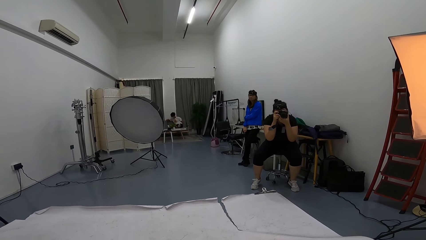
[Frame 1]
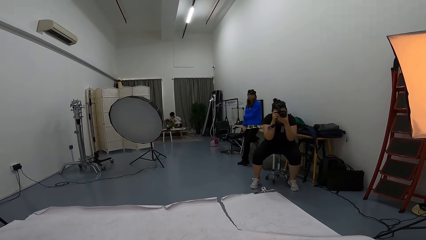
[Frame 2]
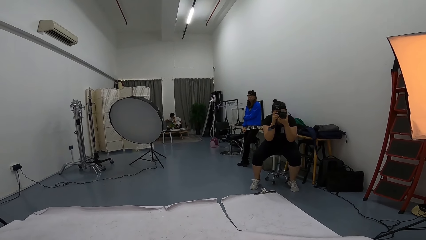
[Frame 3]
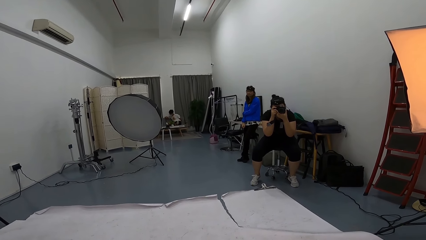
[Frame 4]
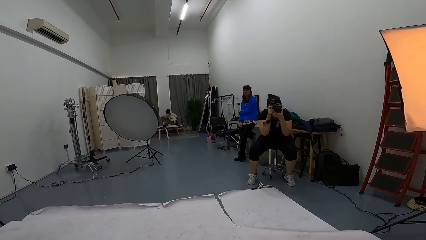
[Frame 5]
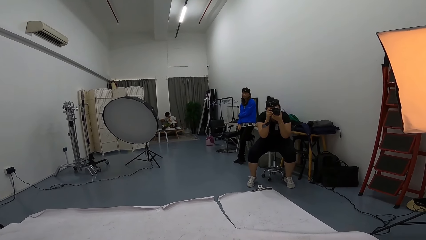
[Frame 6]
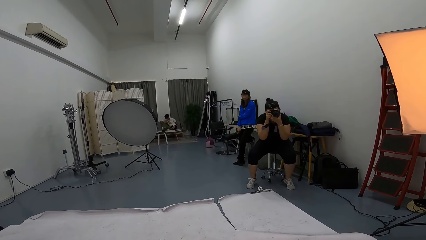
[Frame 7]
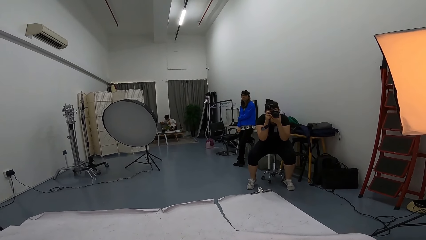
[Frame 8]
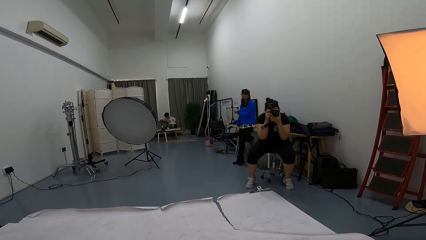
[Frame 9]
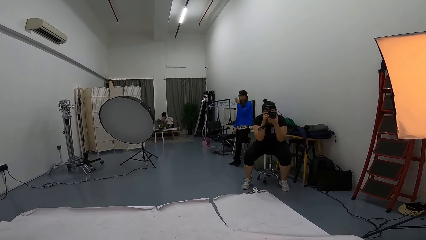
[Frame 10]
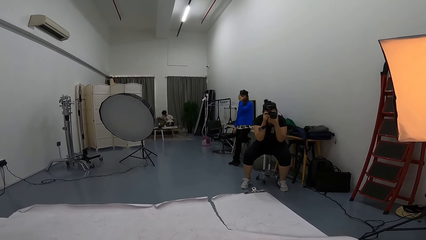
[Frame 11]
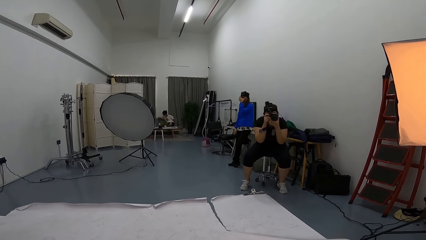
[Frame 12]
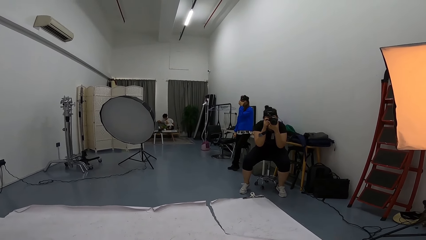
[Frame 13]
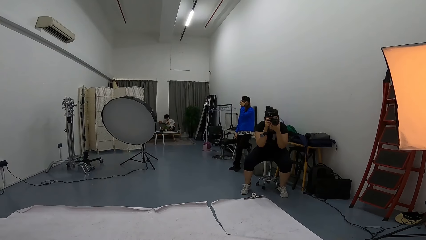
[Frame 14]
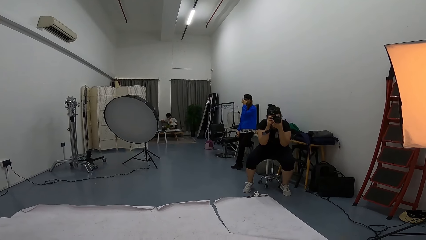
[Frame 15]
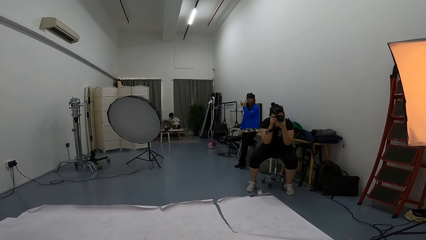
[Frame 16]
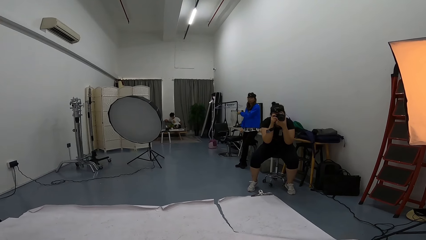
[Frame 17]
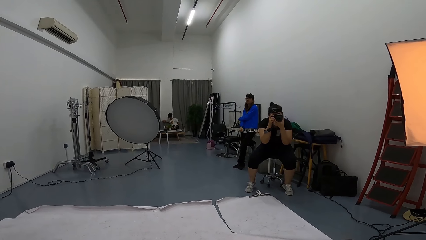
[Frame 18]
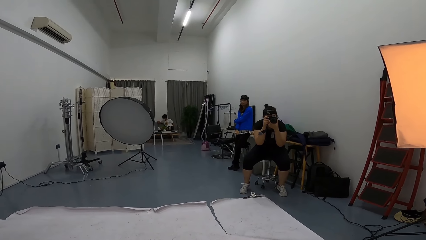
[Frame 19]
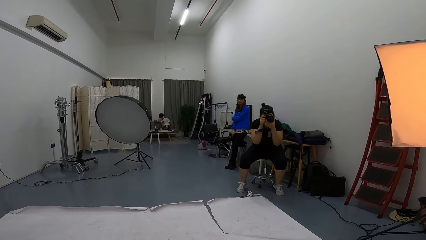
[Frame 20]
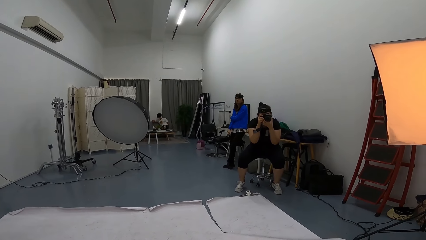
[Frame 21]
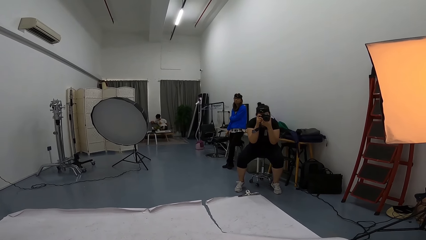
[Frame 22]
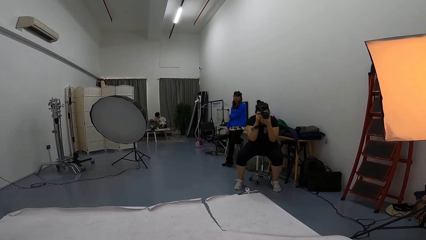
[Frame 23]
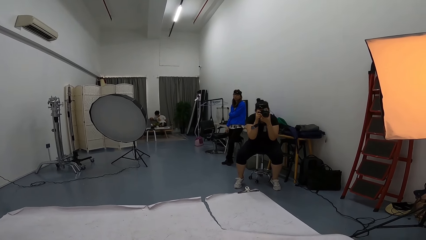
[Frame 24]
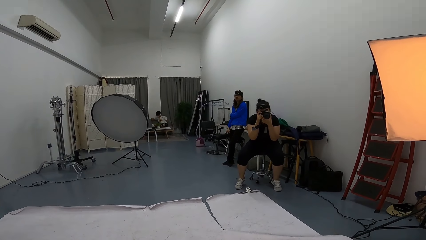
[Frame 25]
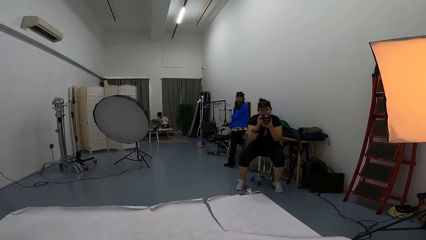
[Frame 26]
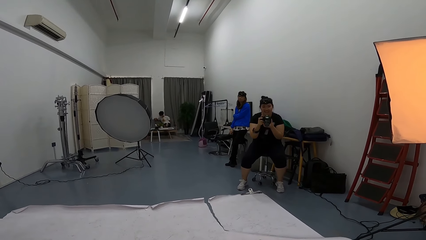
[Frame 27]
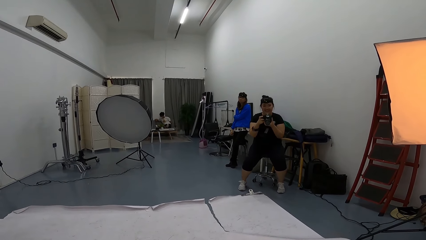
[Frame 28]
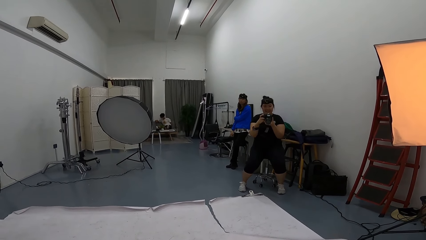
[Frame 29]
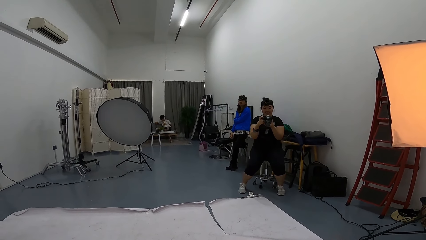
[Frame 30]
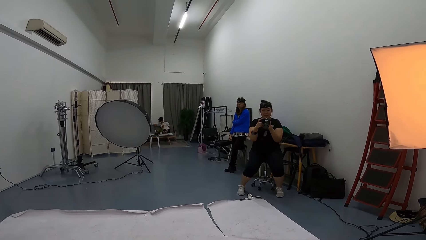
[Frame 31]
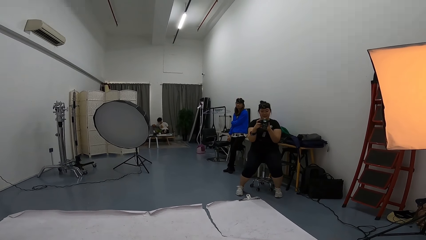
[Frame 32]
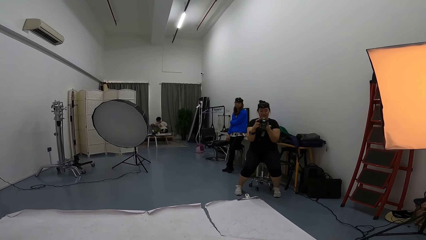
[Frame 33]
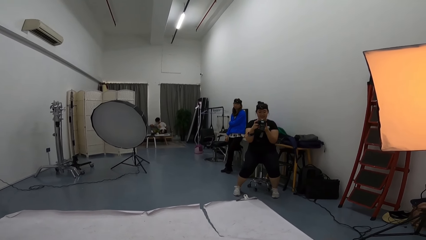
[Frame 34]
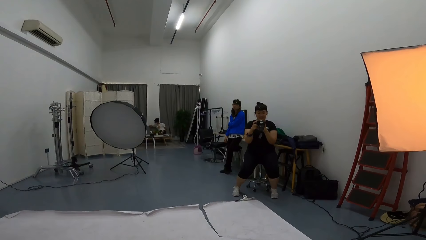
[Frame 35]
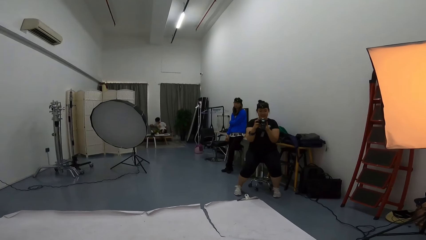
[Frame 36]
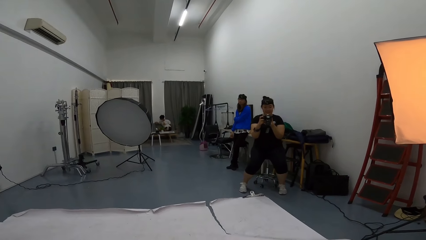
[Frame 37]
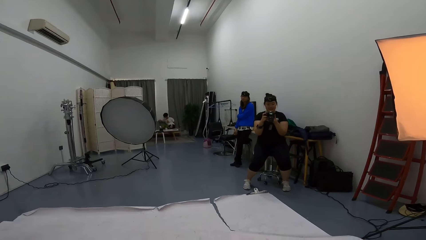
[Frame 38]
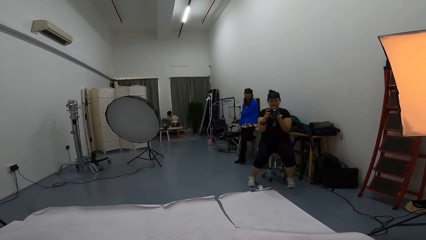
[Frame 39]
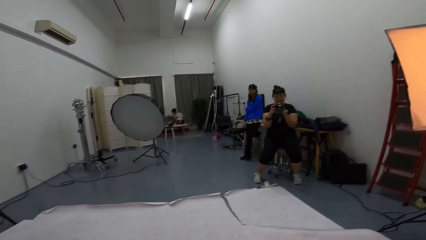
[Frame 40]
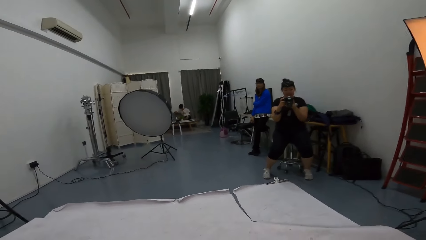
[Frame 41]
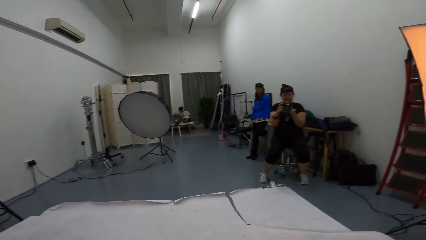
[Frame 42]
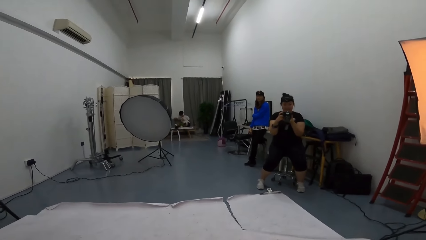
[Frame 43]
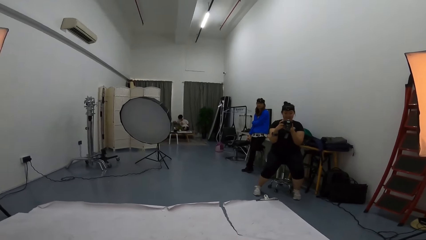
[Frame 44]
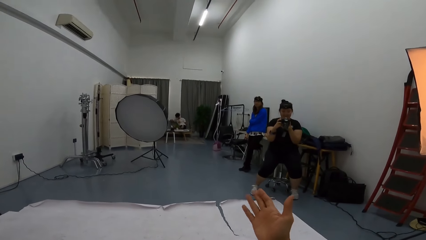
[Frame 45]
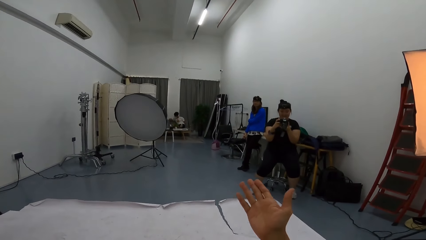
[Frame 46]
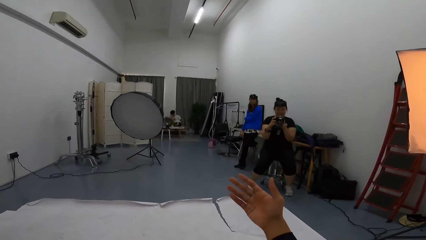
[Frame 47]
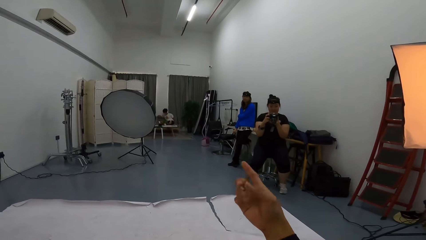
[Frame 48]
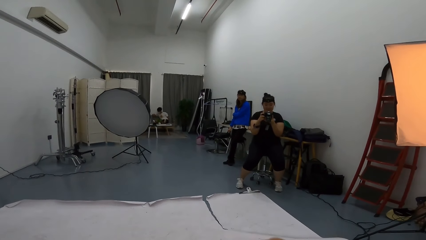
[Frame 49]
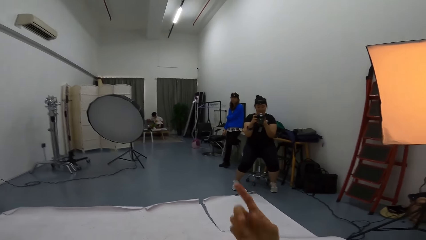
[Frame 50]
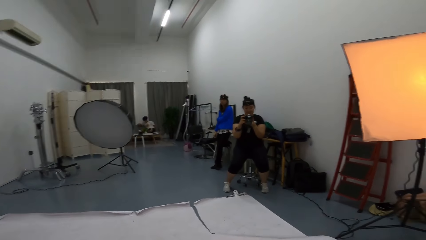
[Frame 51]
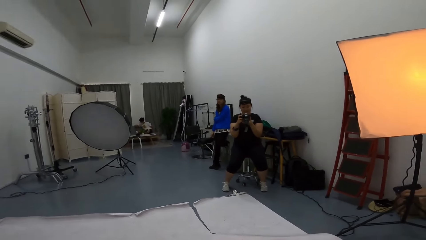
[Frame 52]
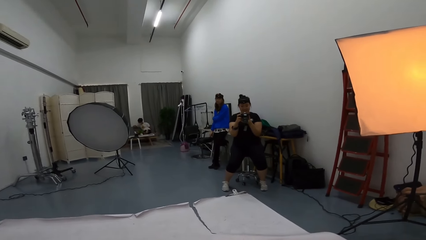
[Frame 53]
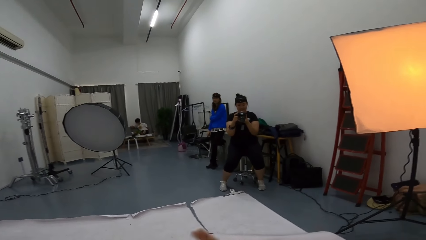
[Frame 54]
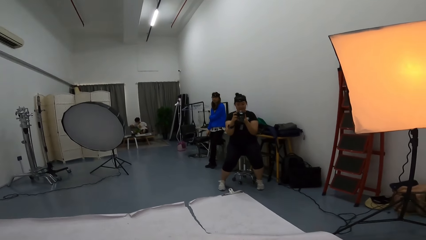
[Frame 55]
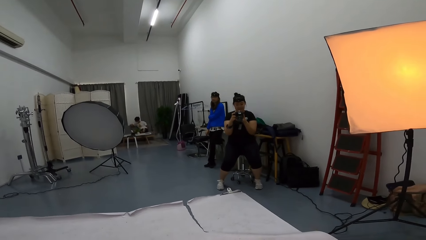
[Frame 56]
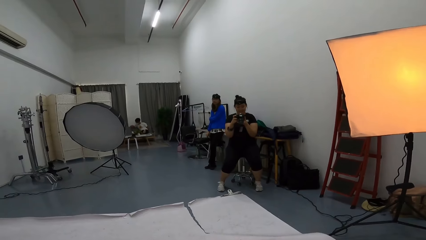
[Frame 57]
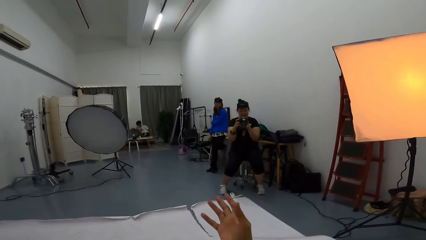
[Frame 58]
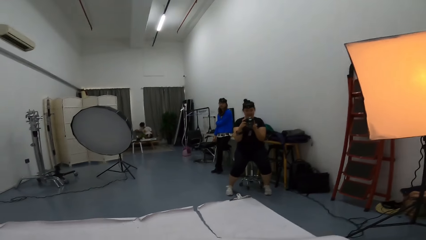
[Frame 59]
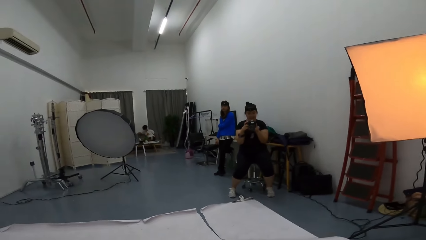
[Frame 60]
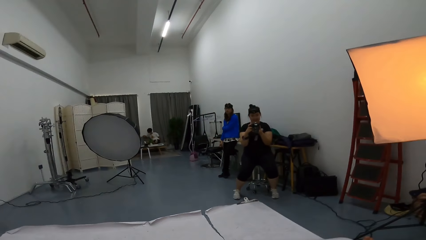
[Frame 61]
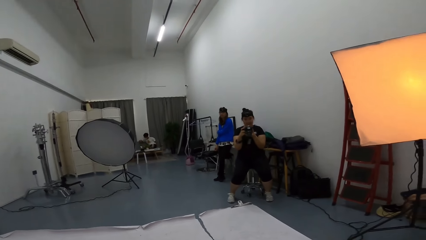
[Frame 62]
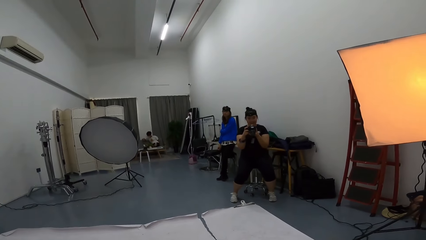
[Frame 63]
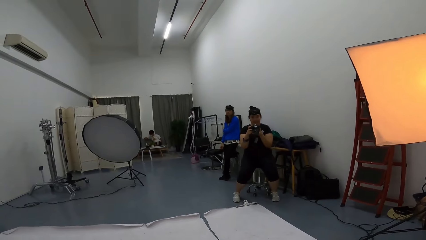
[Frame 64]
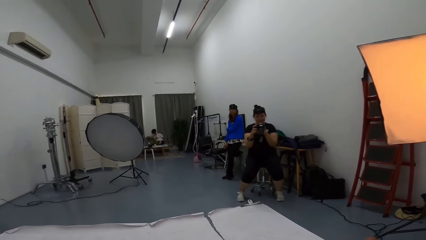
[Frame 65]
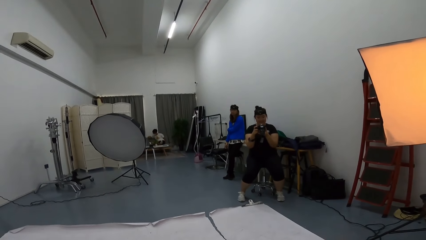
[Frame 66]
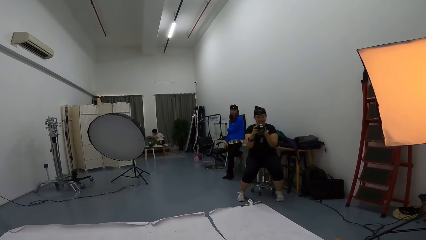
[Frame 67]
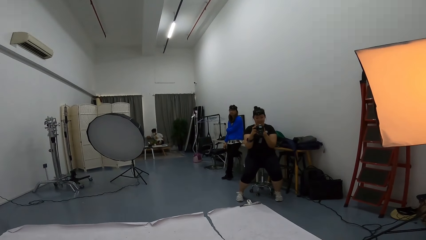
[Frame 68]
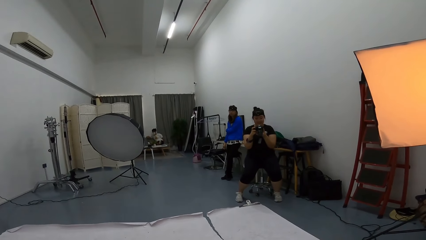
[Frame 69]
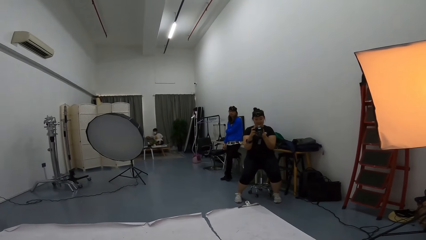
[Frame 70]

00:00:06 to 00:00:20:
A person touches part of the body. The camera wearer stretches out one finger.

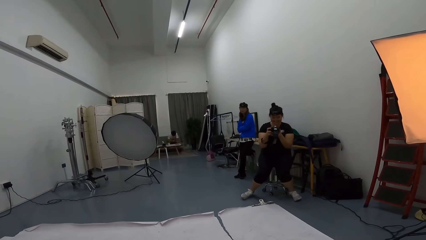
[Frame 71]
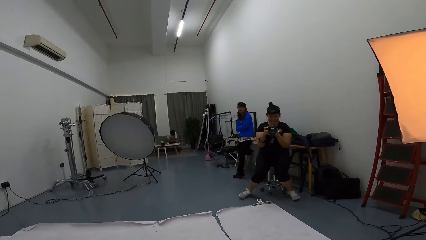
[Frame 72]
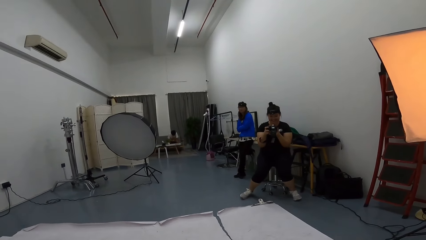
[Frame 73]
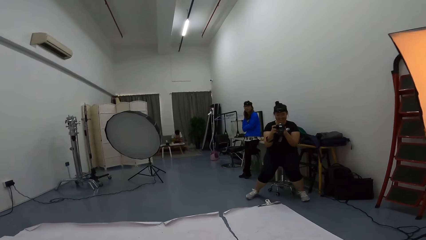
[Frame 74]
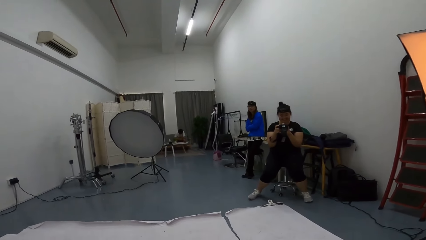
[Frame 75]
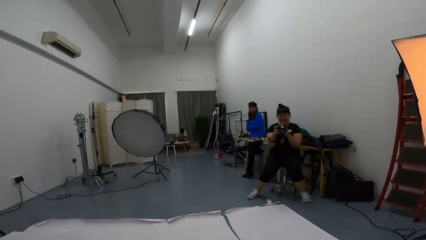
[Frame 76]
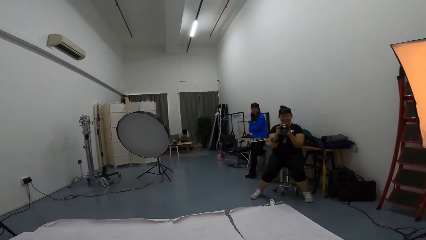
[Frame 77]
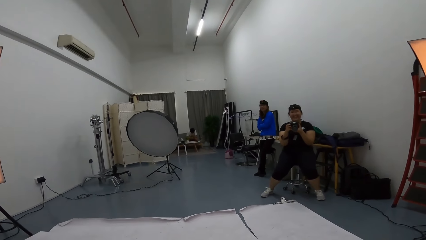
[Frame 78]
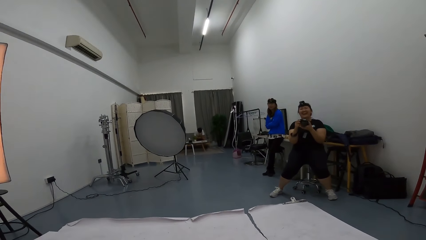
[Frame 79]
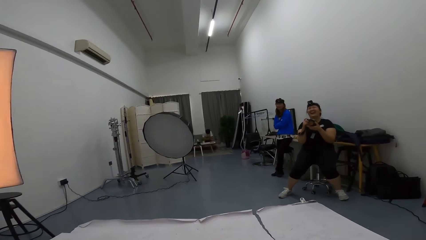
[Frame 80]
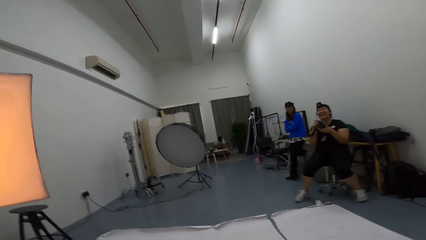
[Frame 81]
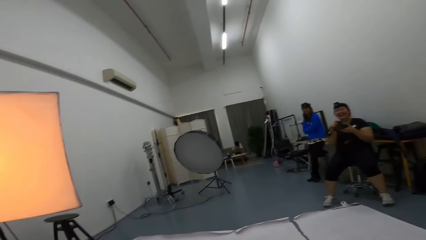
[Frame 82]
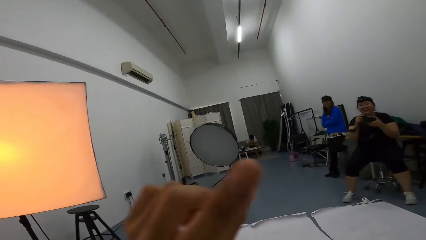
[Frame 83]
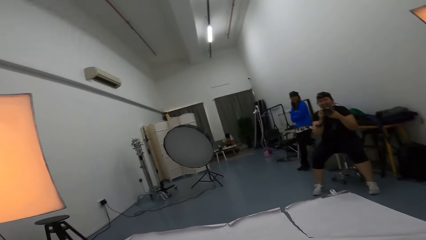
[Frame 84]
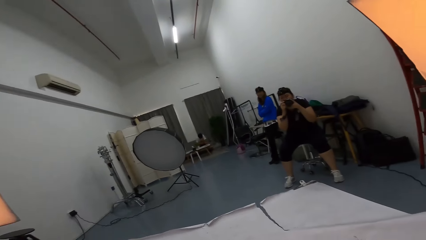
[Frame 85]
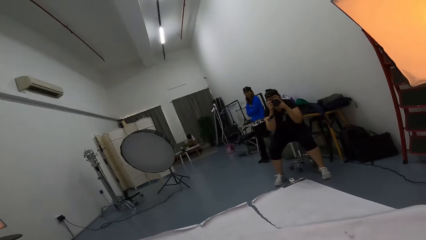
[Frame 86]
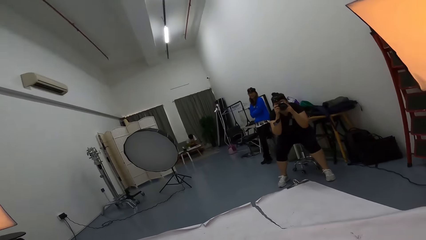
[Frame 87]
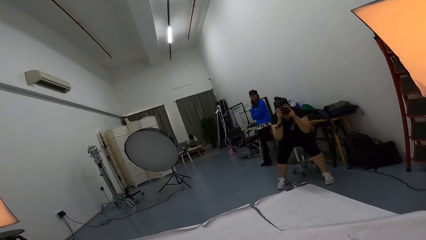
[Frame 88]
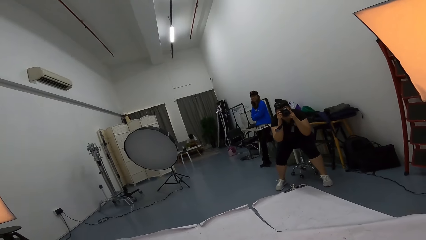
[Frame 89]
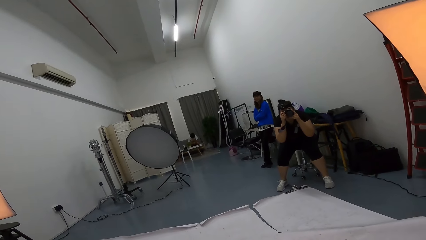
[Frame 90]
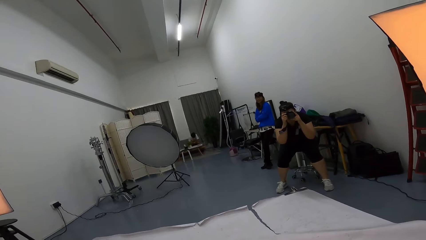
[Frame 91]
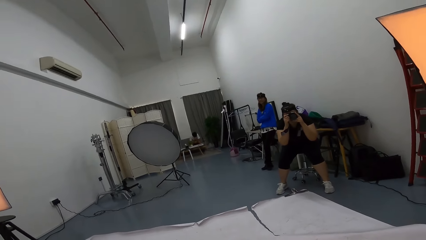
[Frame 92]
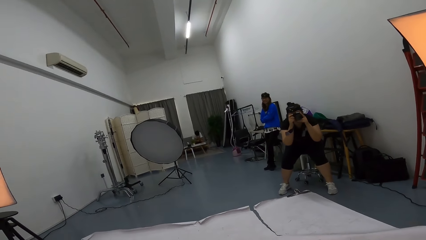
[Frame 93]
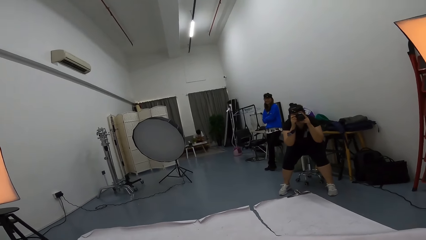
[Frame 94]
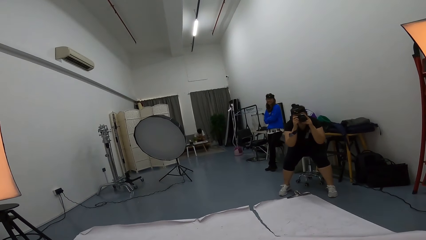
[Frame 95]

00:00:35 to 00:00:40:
The camera wearer spreads out fingers.
